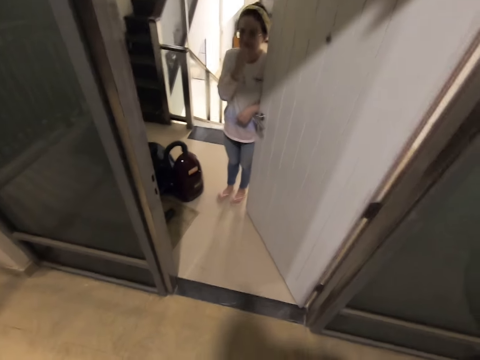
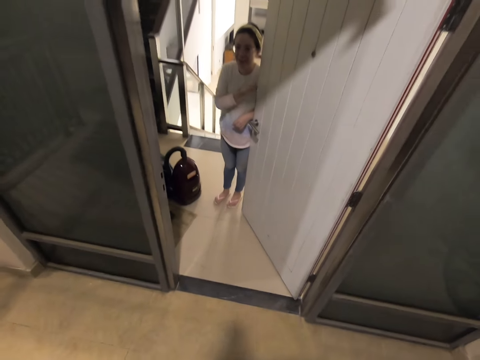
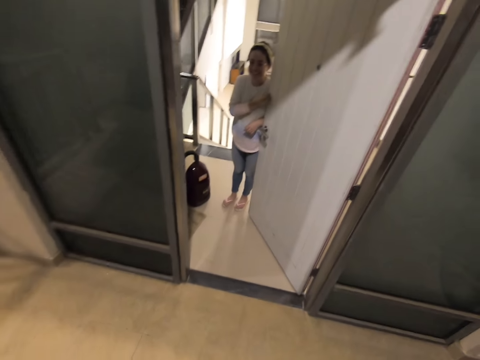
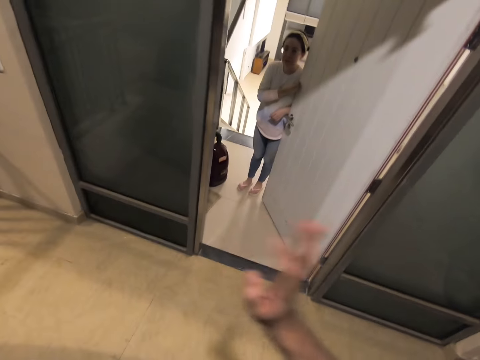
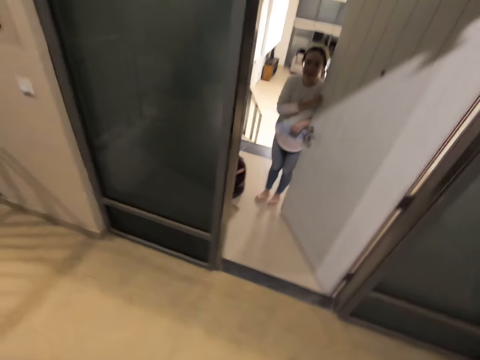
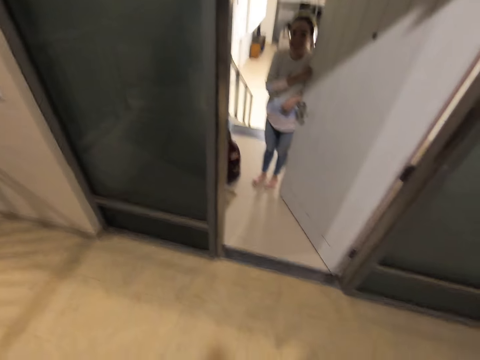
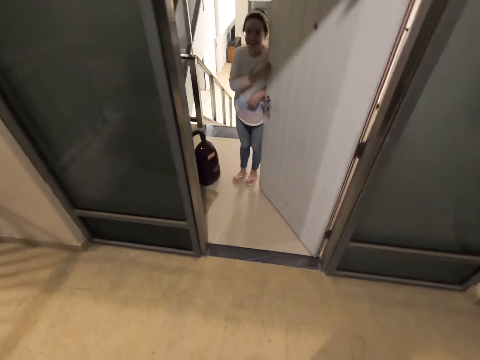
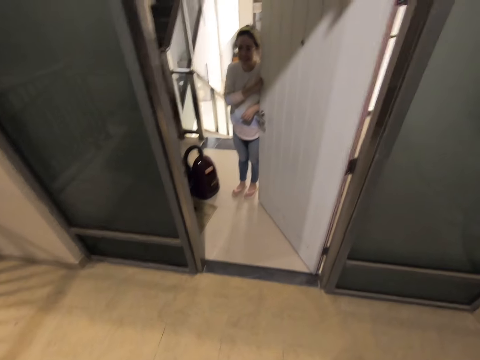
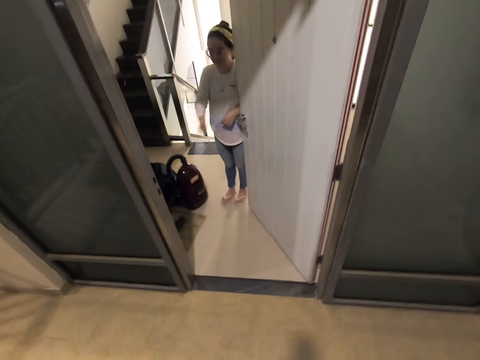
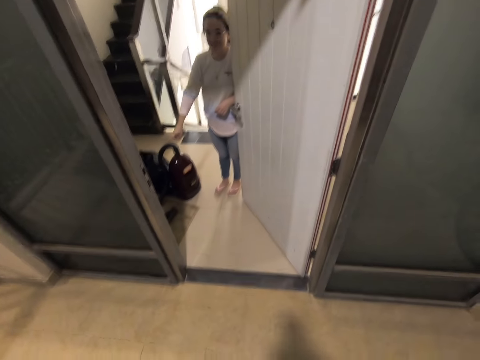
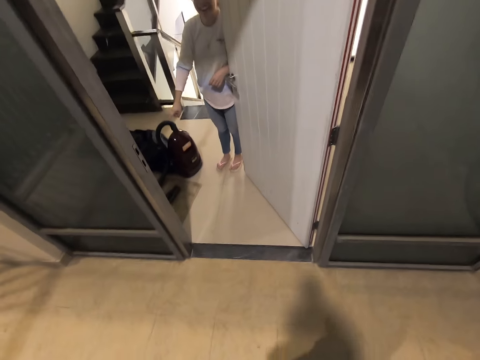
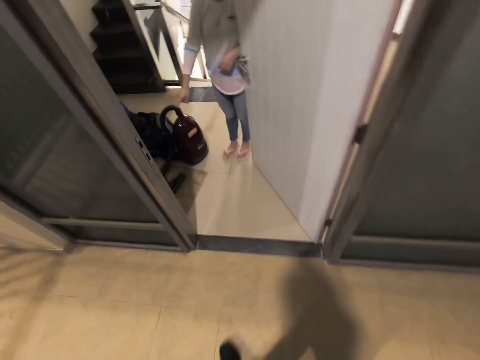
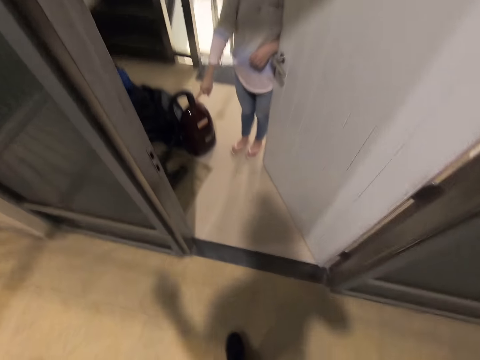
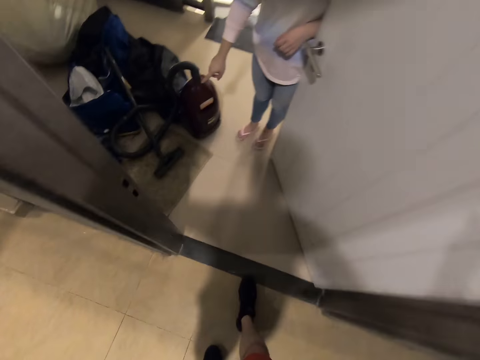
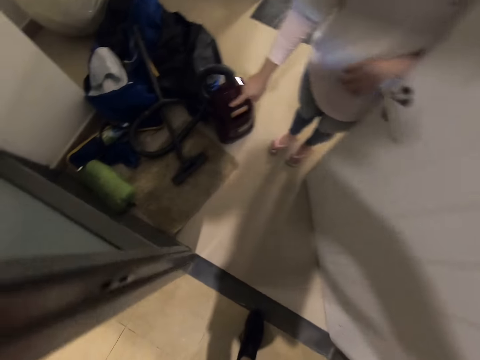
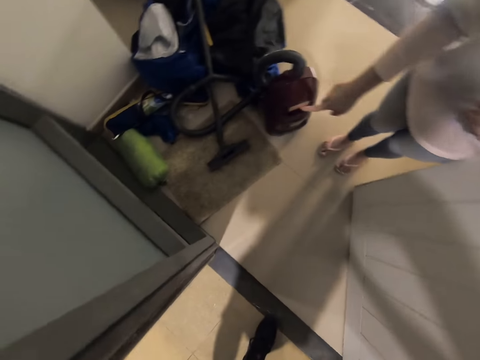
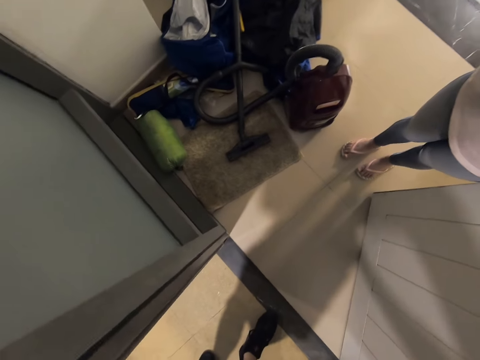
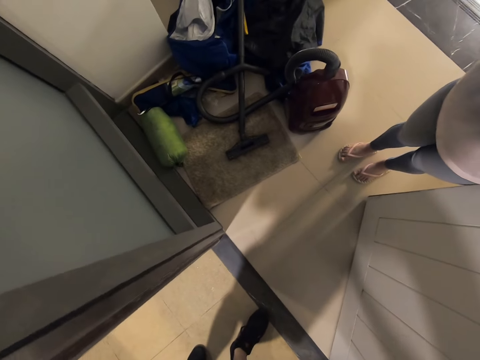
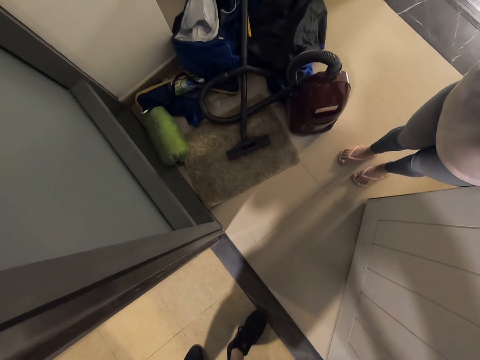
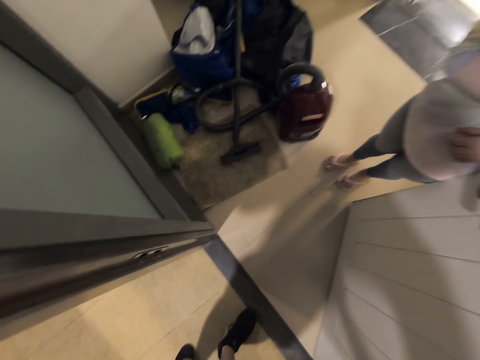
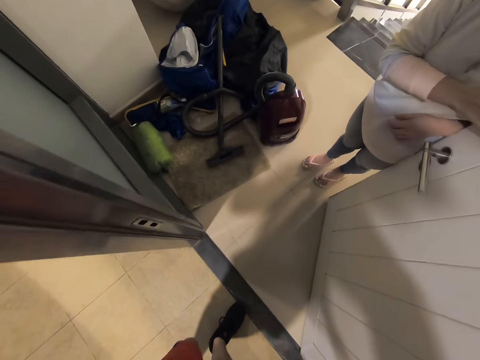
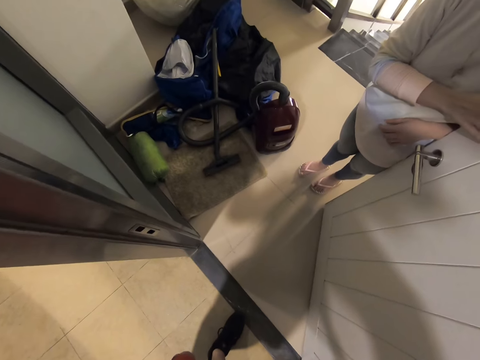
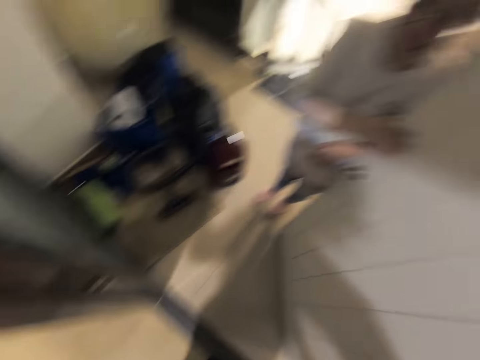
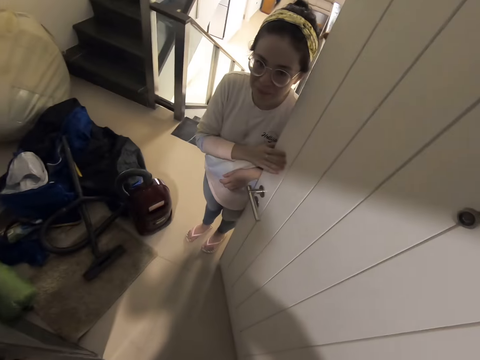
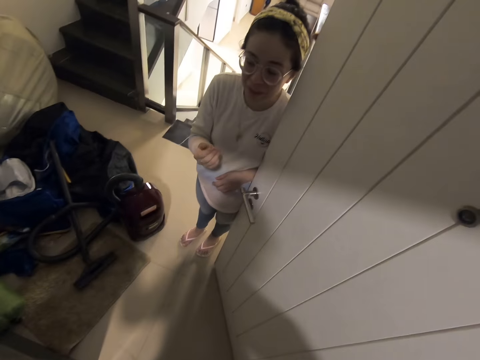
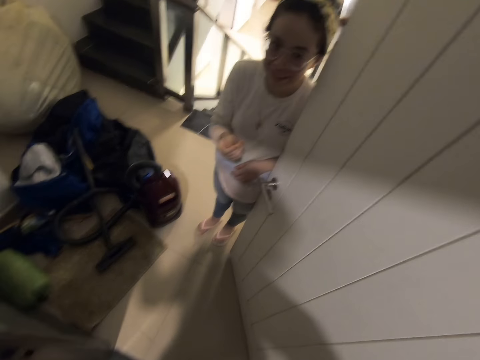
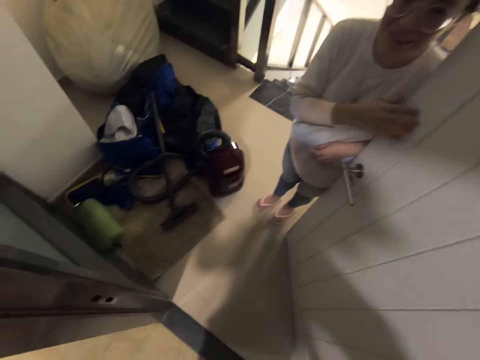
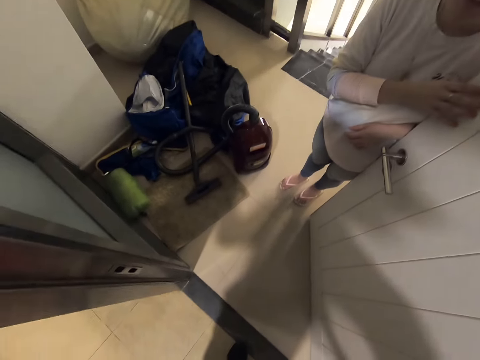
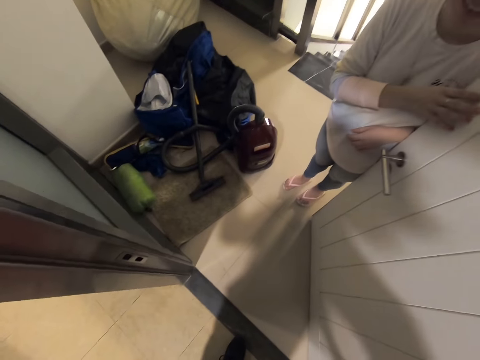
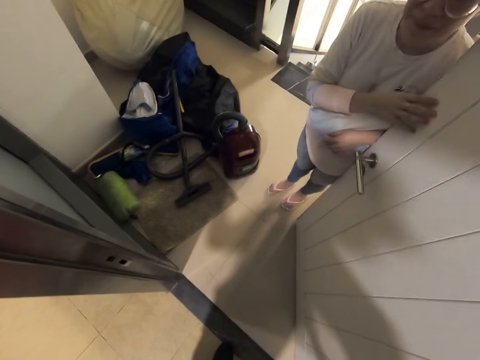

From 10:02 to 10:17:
The camera wearer waves goodbye. A person points.

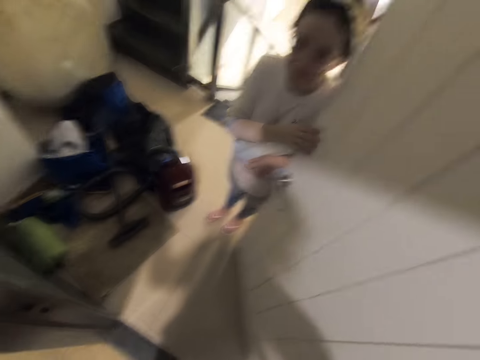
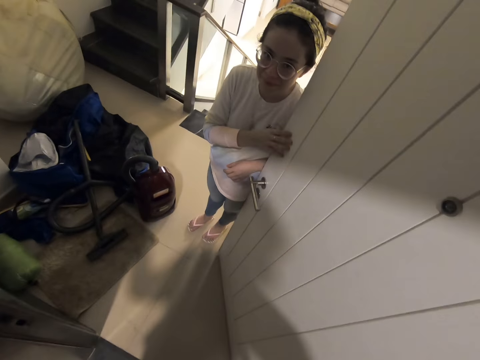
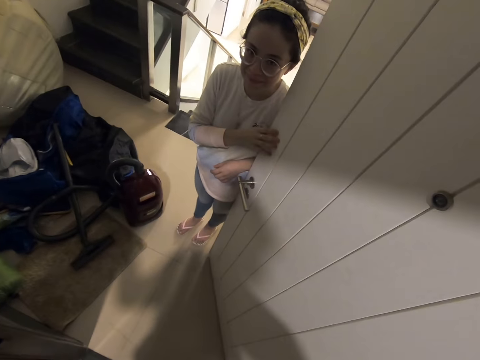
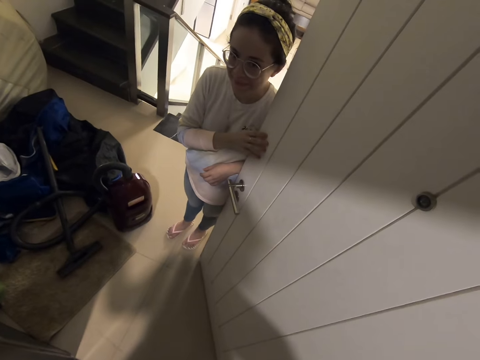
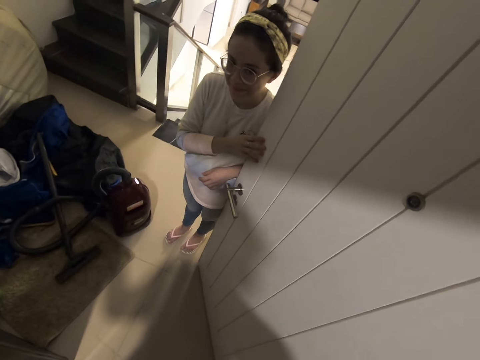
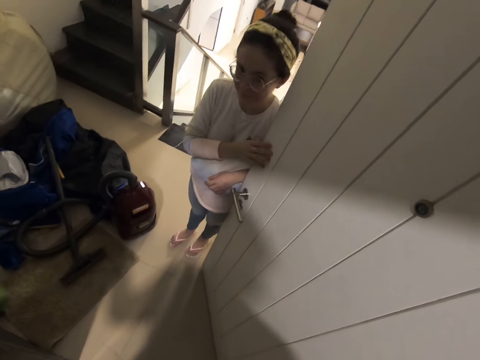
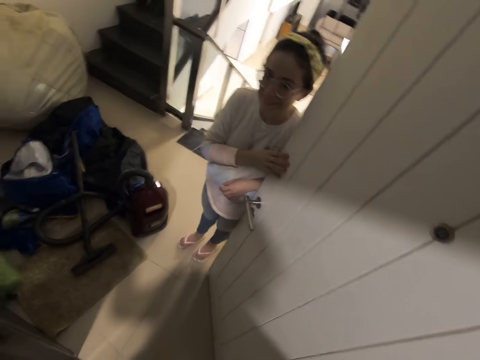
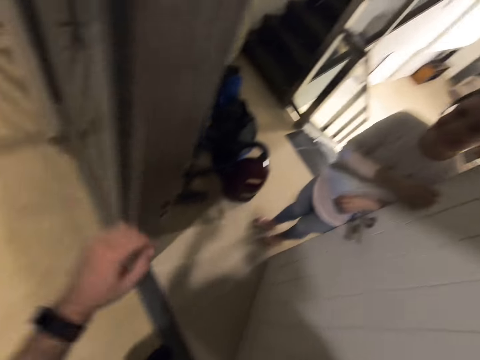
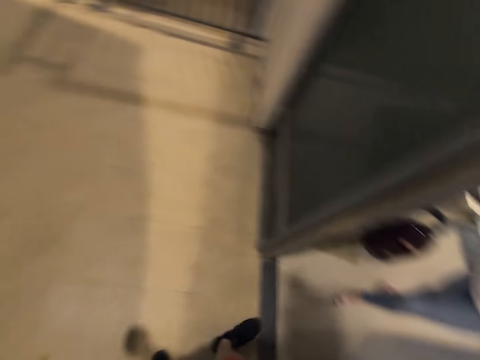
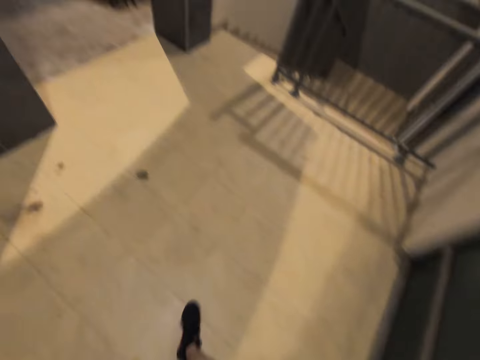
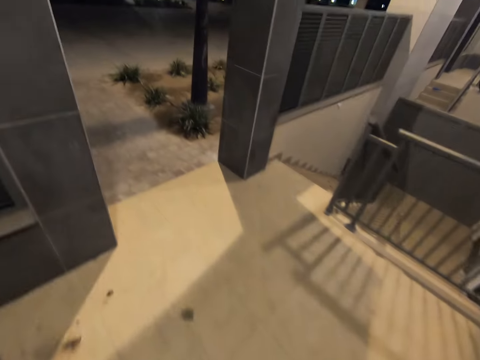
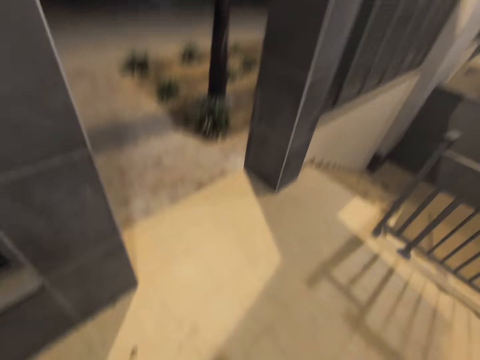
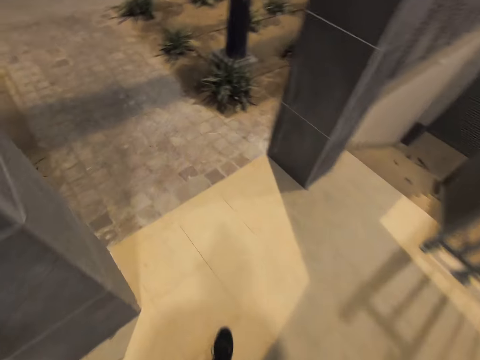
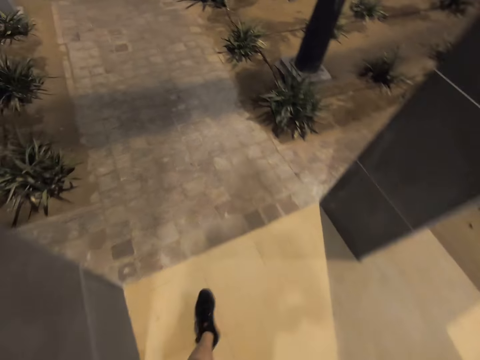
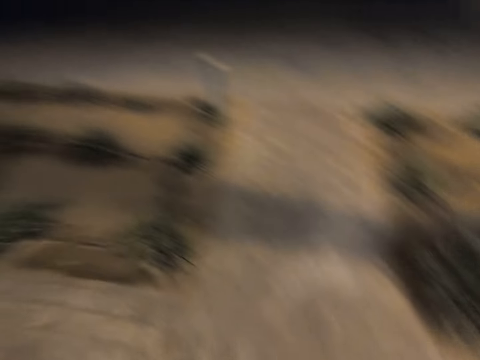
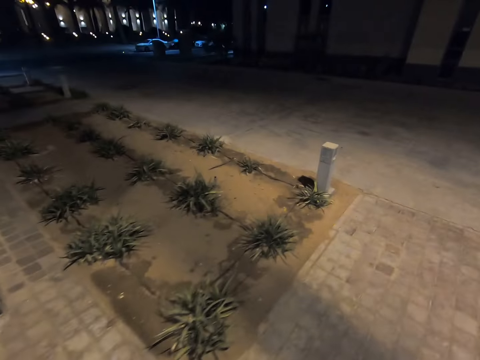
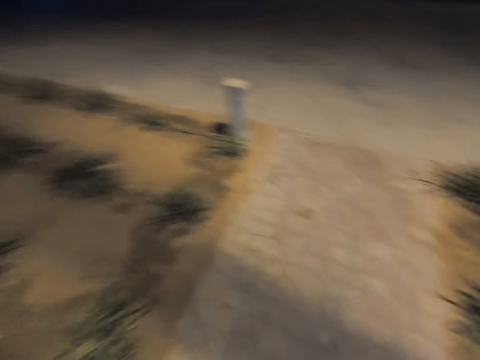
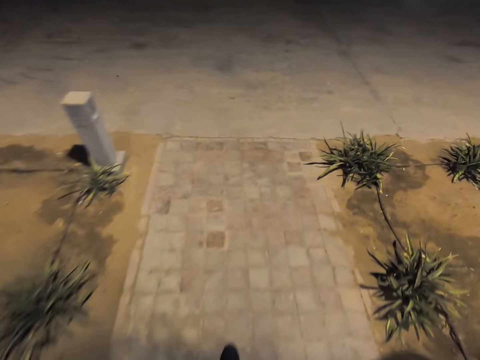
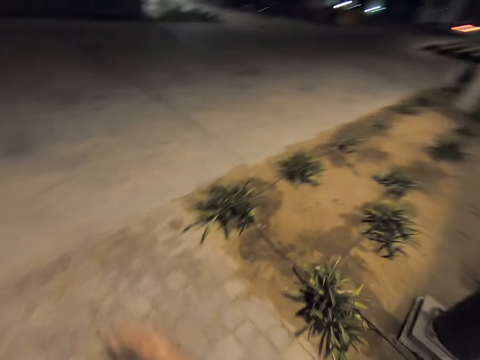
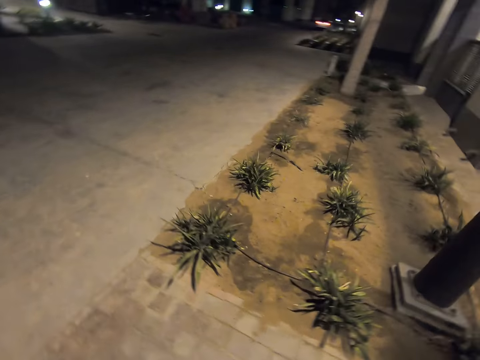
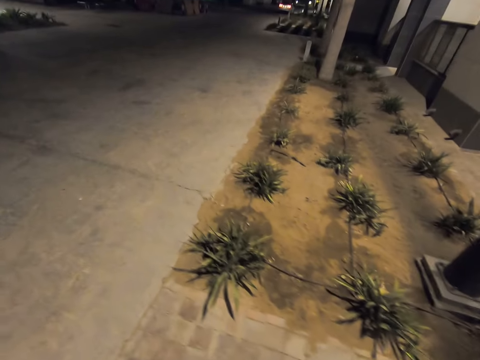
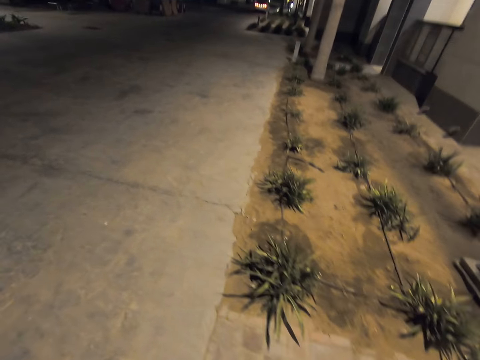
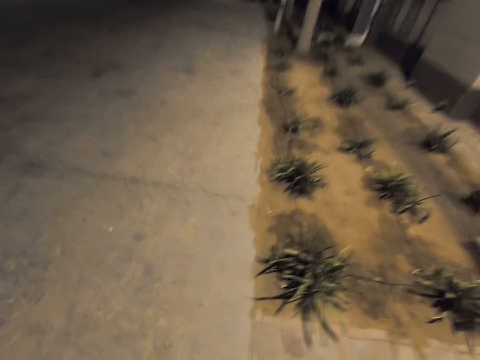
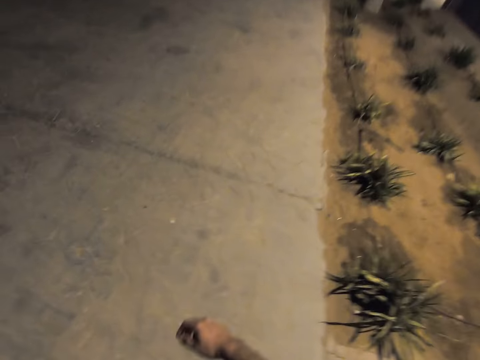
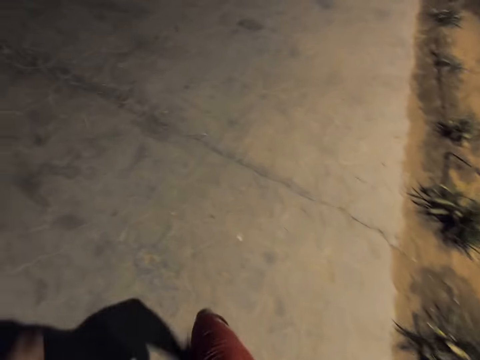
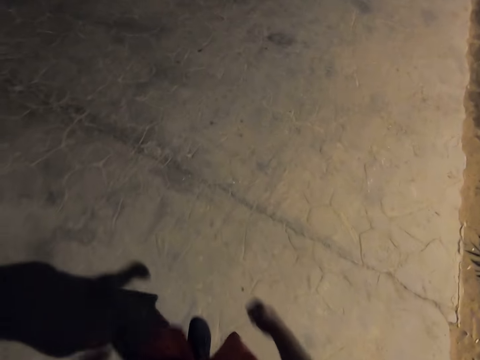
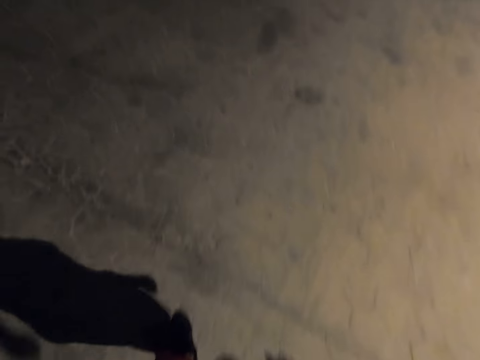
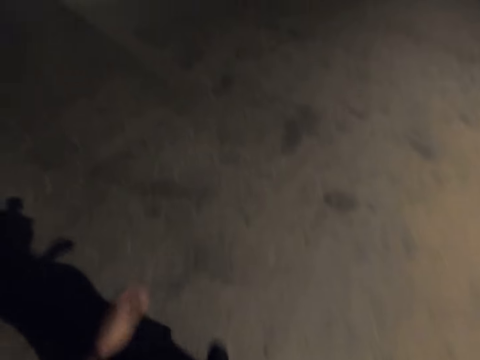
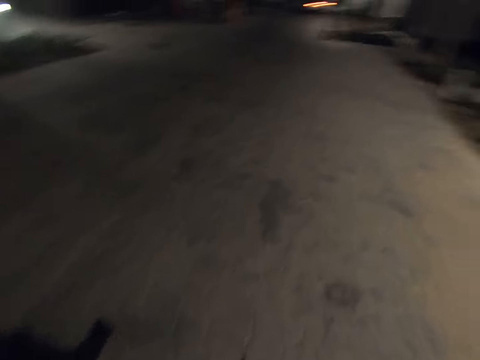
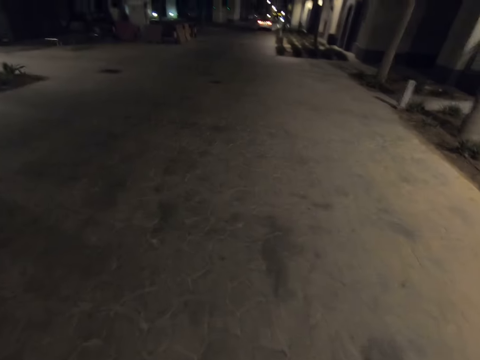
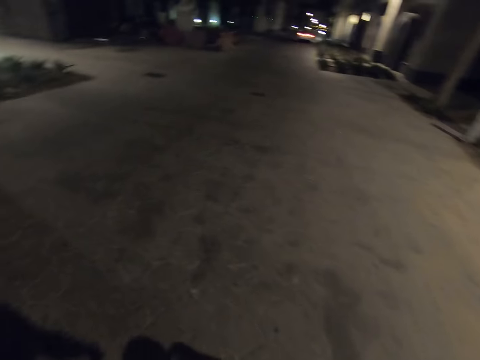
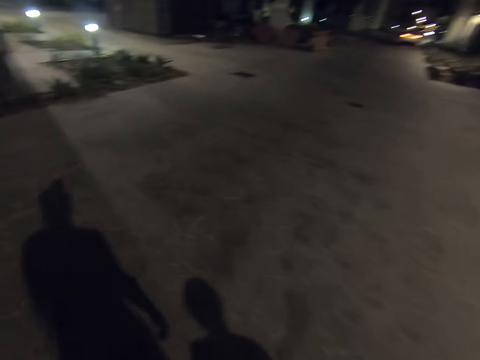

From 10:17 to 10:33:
The person nods head. The camera wearer walks away and walks around the street.
